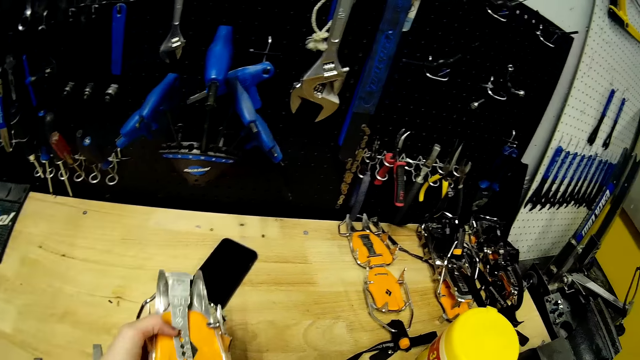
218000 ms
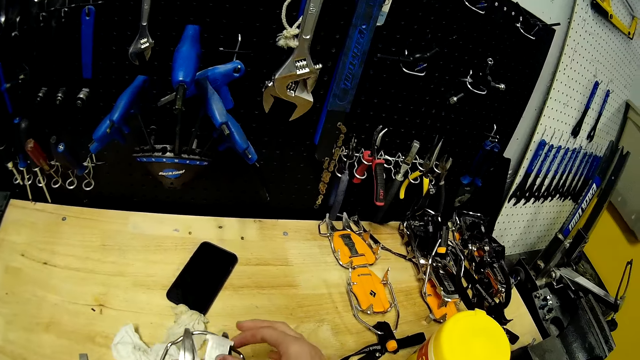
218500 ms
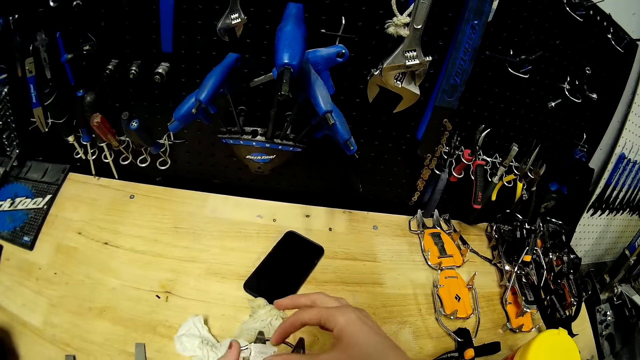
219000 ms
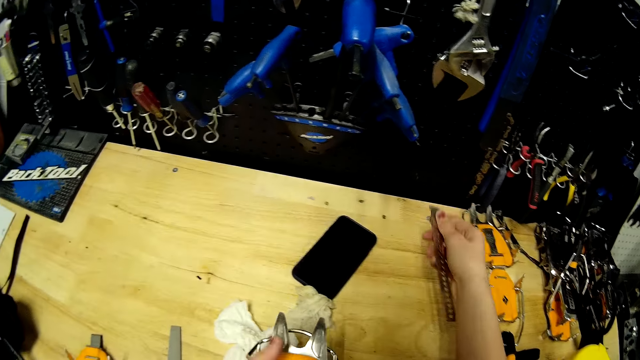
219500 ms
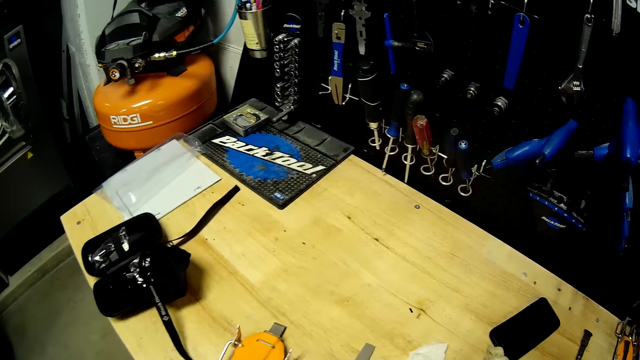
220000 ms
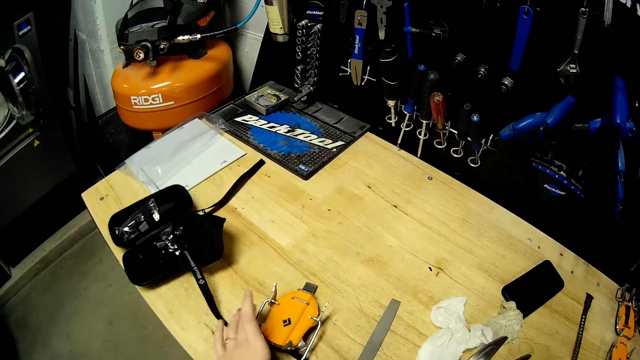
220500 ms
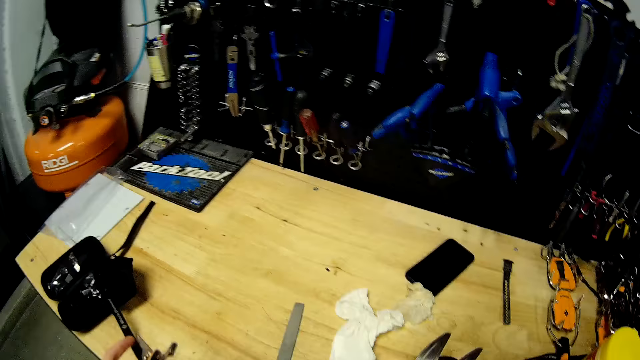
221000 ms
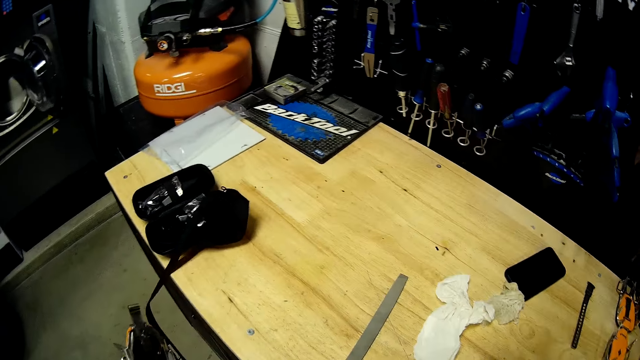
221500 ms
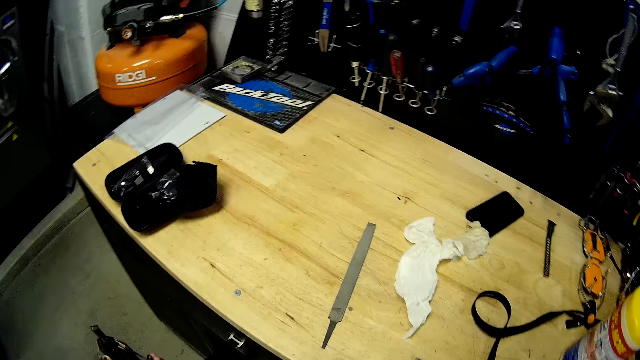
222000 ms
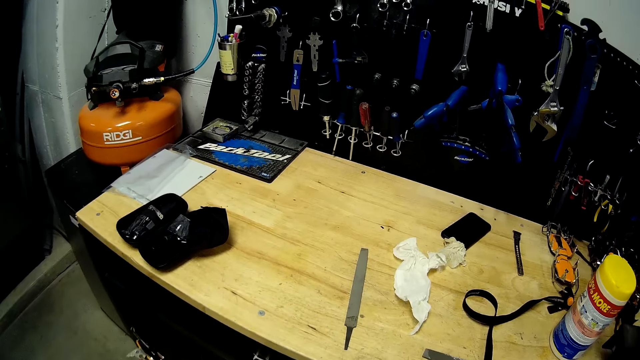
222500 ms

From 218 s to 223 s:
The camera wearer removes a long flat blade from the metal strap with her right hand. She picks up part of the tool from the table.

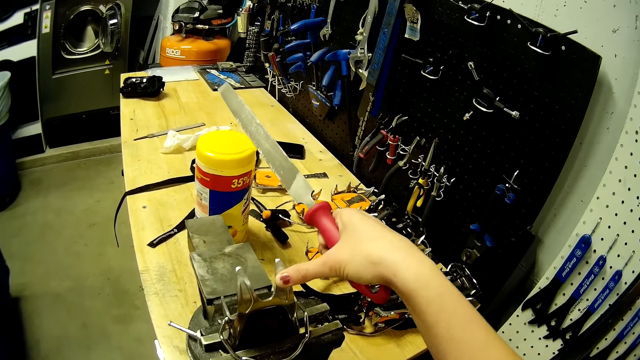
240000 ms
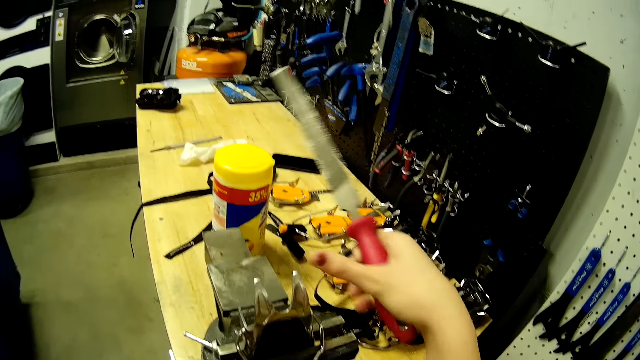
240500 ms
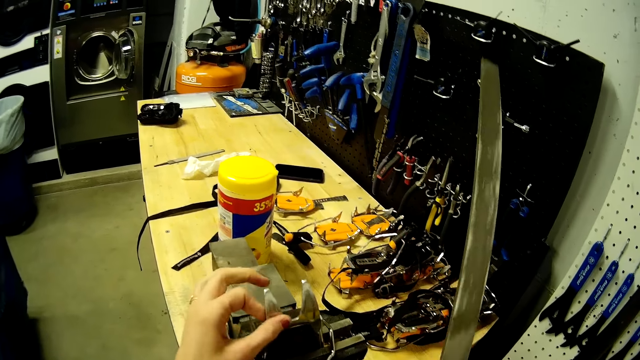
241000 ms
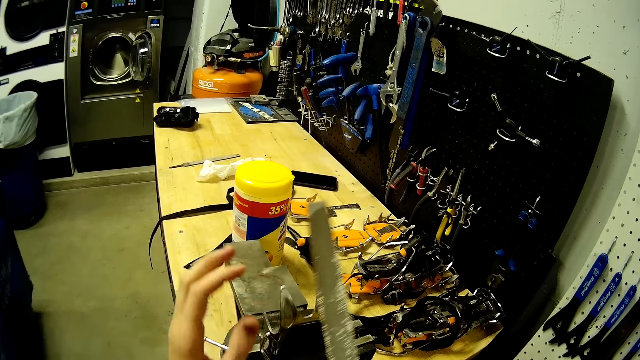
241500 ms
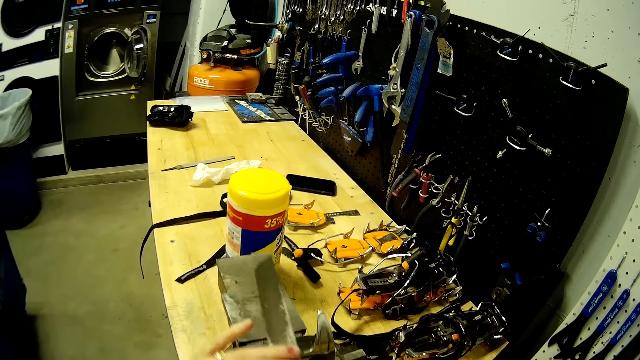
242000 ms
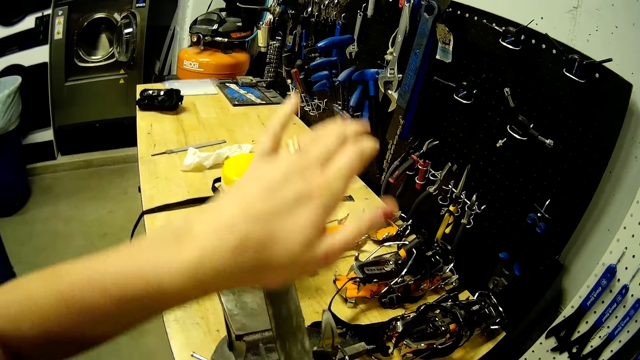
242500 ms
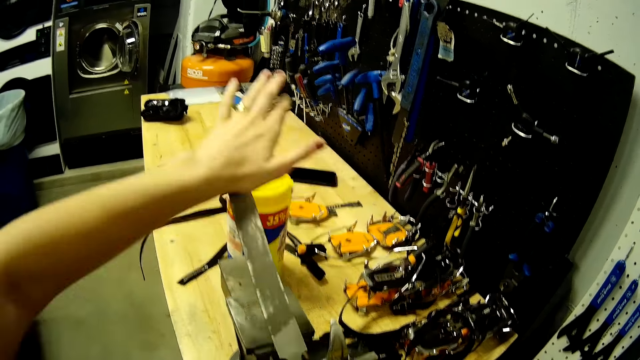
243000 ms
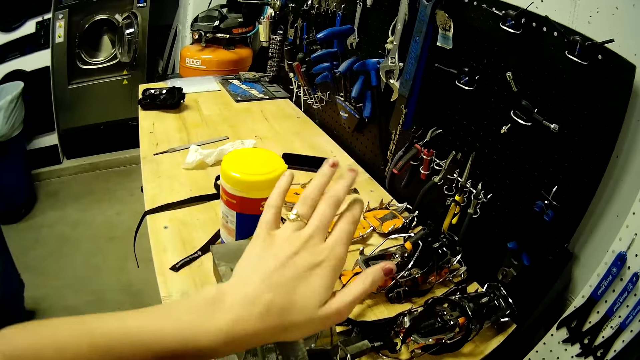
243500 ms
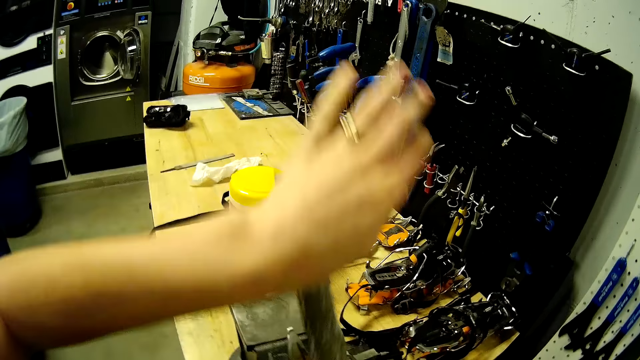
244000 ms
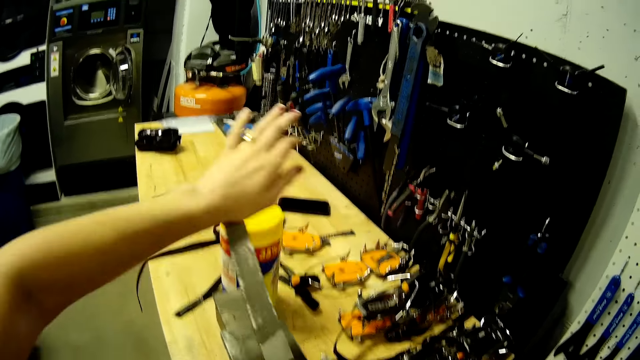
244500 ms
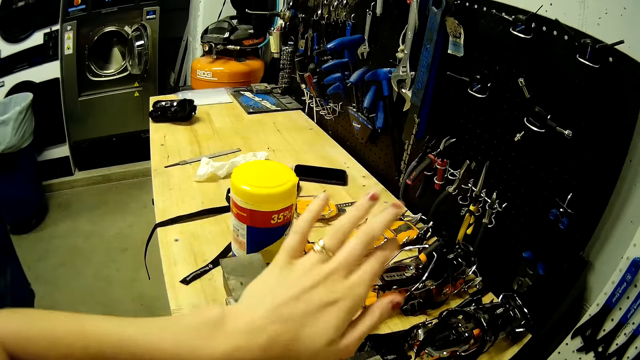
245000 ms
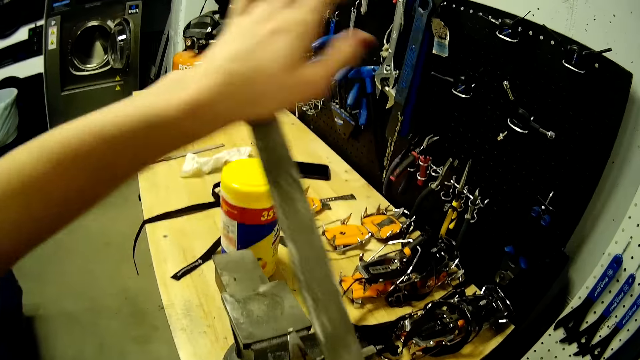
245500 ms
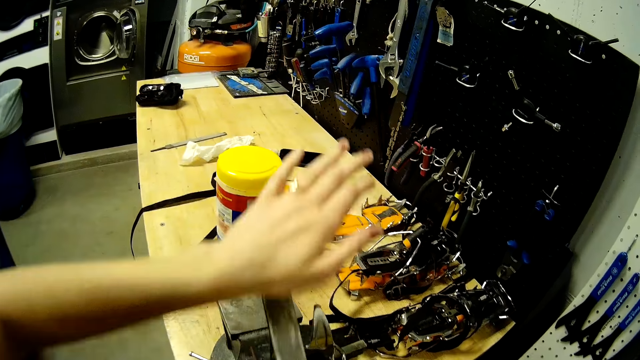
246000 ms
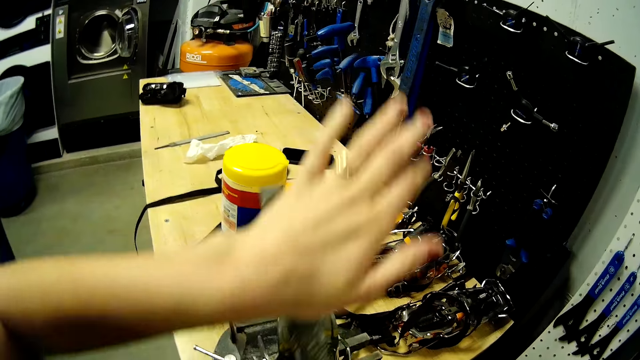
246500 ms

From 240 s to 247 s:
The camera wearer files the tool with the filer tool.

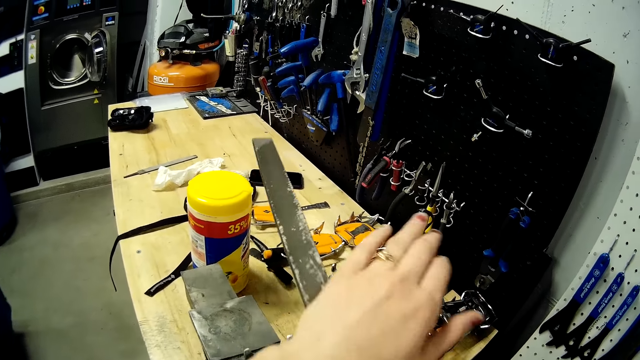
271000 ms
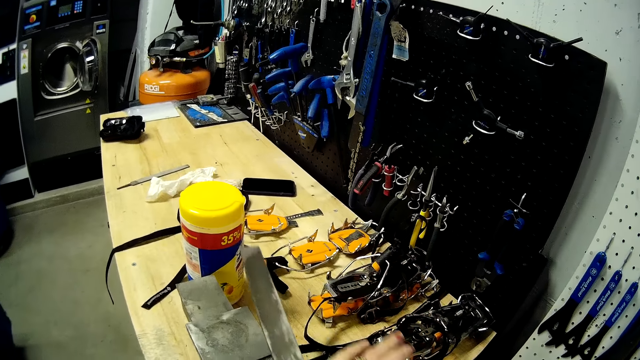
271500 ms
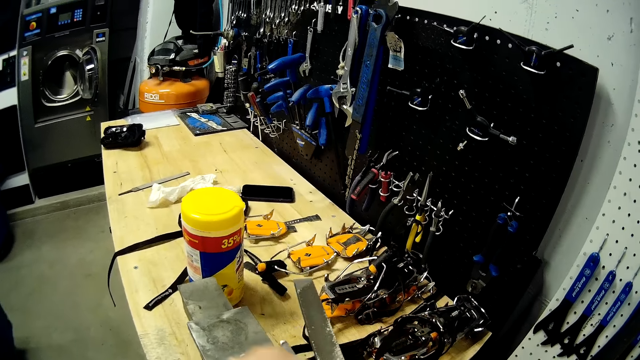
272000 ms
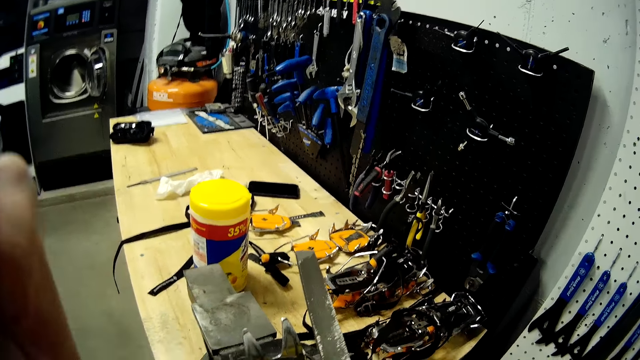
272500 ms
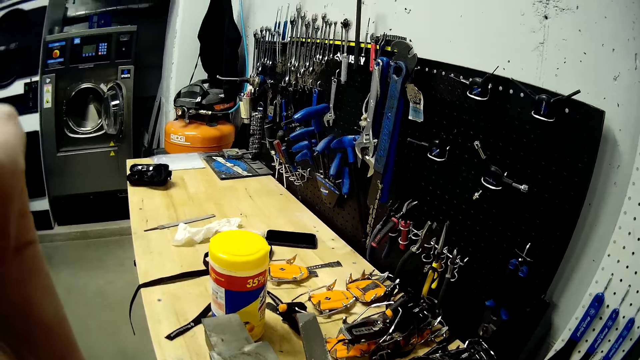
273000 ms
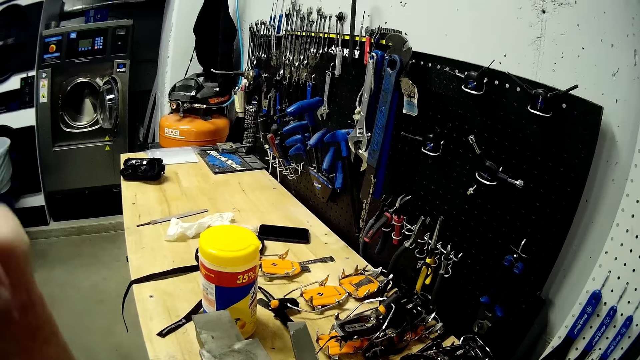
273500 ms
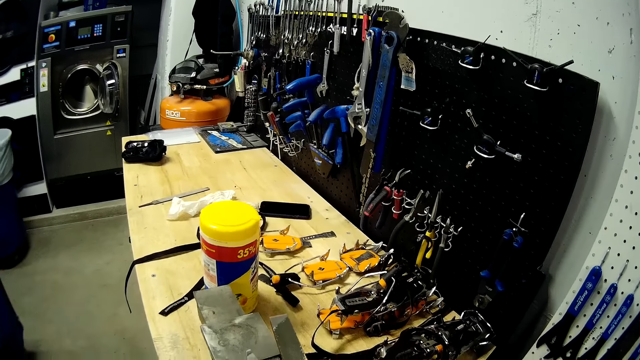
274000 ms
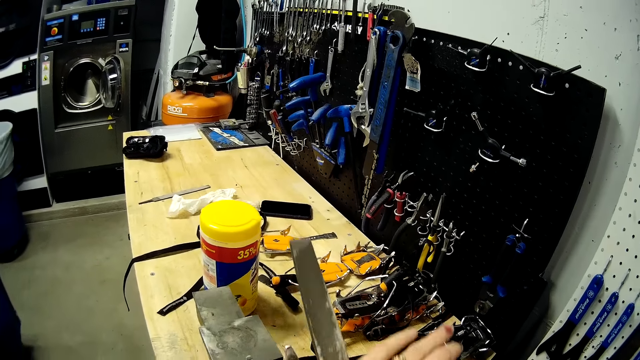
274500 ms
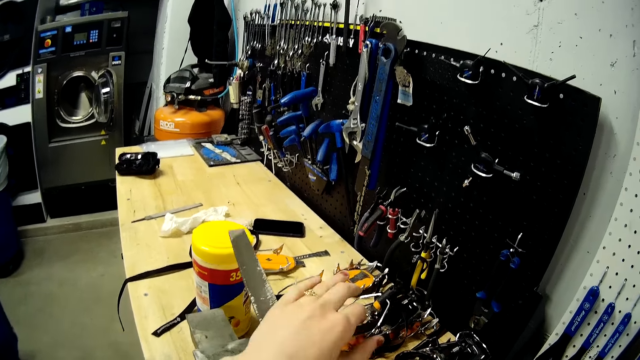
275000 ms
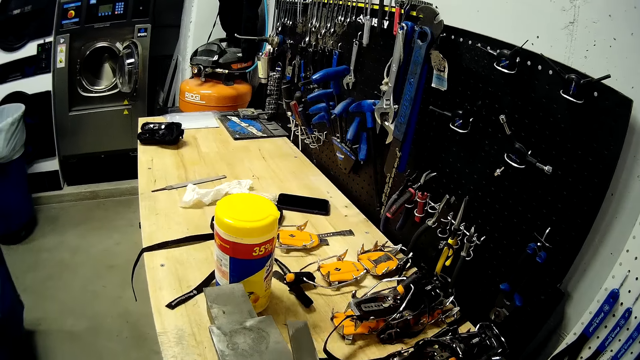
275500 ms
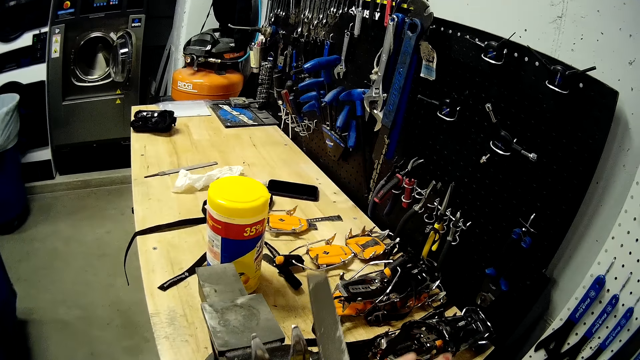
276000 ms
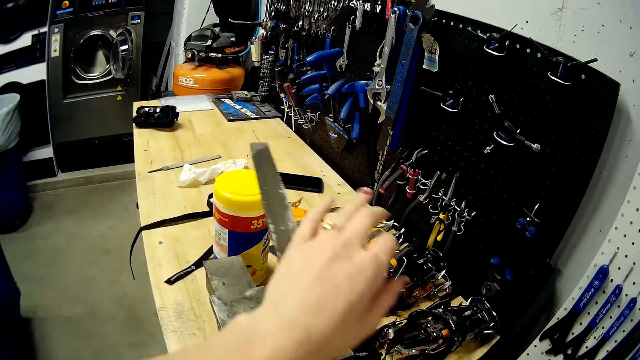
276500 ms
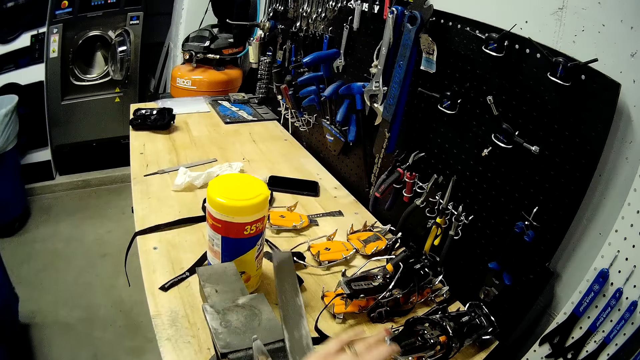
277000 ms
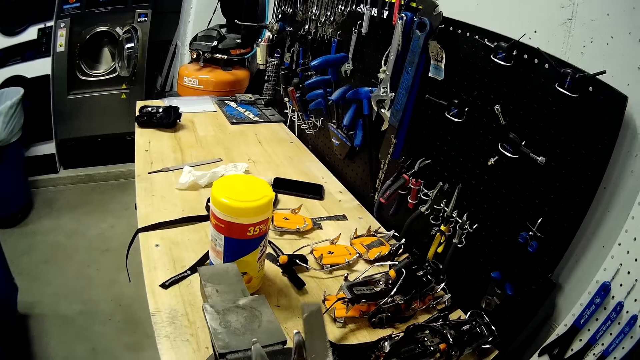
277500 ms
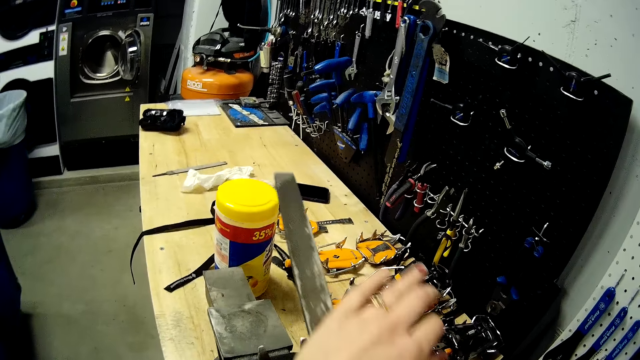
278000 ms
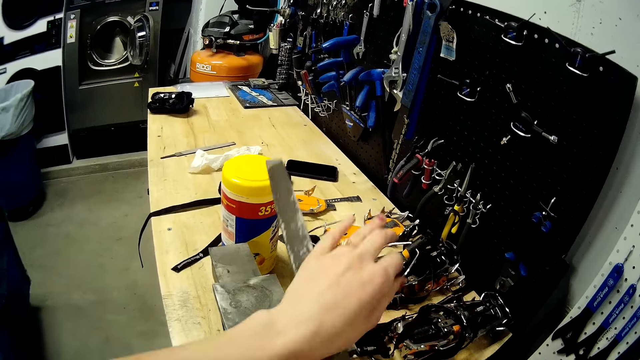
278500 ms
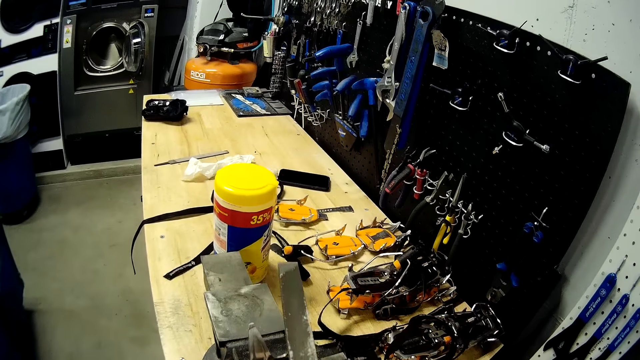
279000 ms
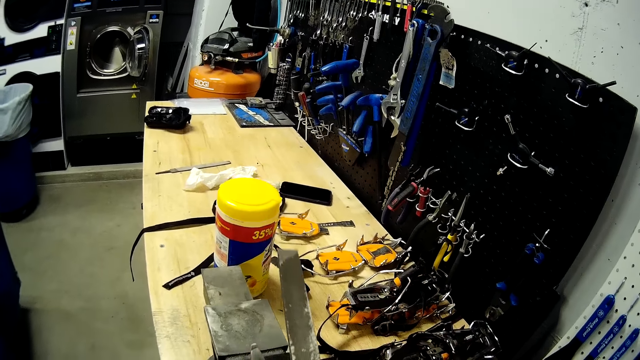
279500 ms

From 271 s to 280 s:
The camera wearer touches her face. She files the tool with the filer tool.
